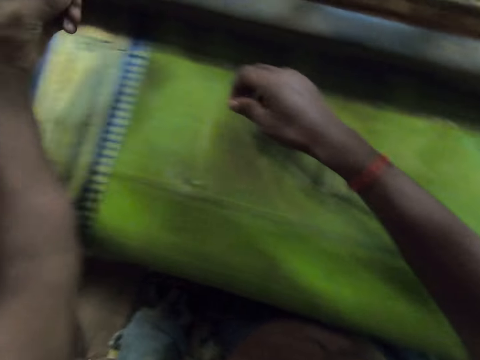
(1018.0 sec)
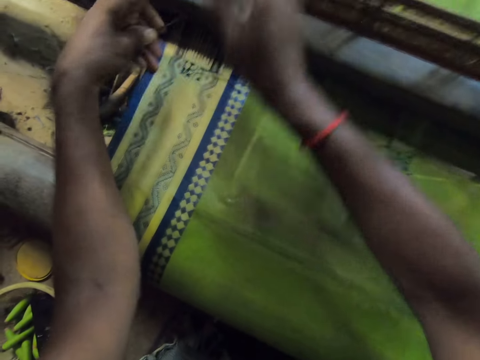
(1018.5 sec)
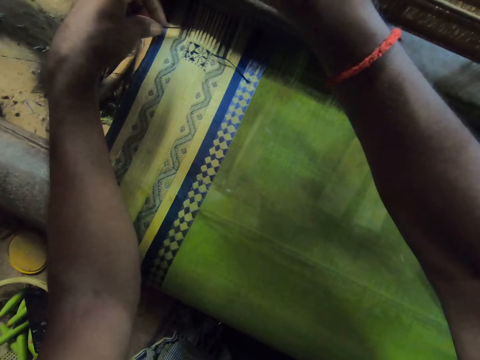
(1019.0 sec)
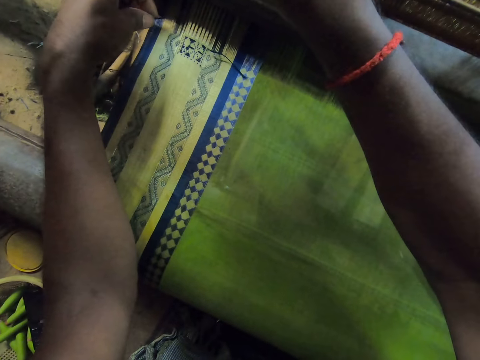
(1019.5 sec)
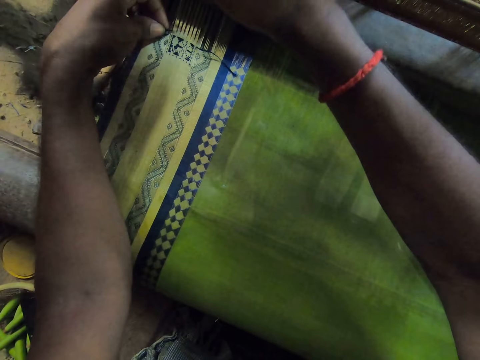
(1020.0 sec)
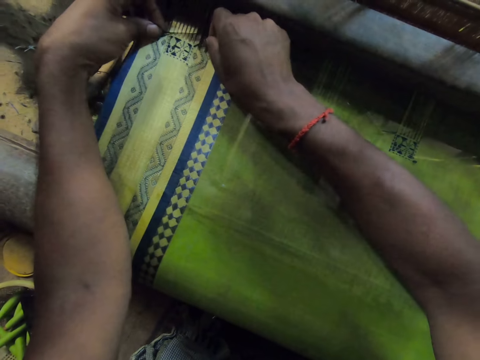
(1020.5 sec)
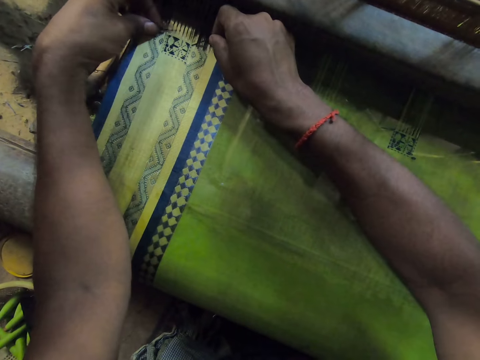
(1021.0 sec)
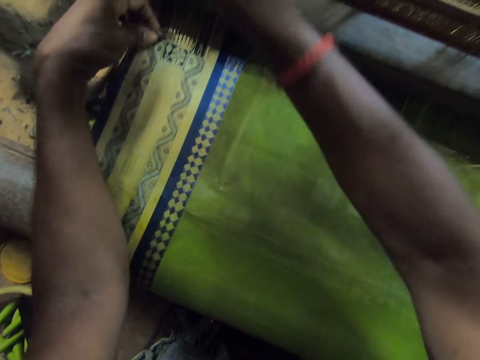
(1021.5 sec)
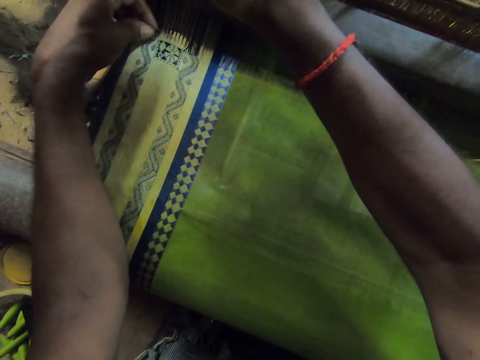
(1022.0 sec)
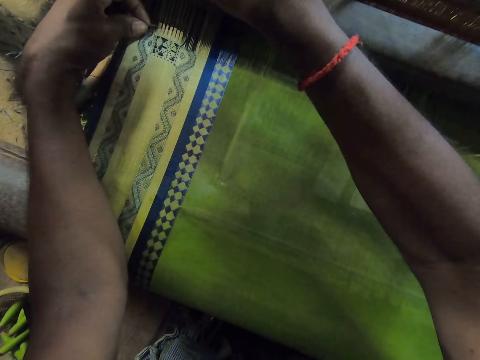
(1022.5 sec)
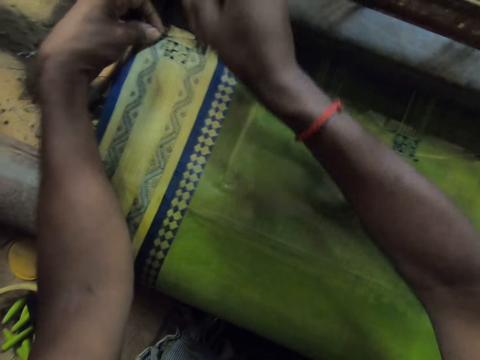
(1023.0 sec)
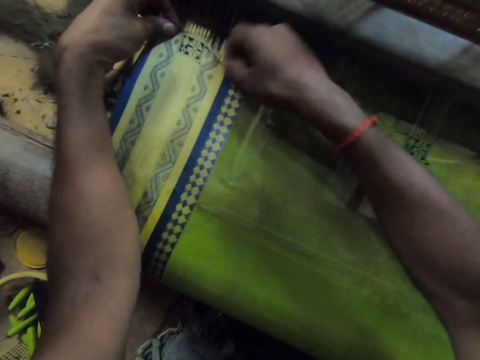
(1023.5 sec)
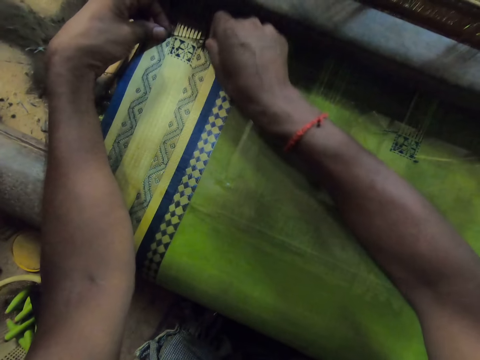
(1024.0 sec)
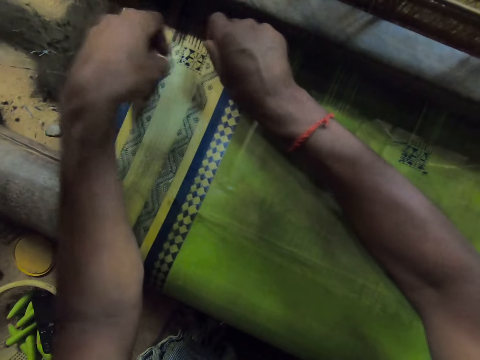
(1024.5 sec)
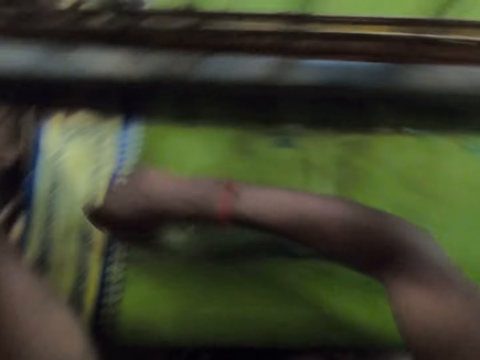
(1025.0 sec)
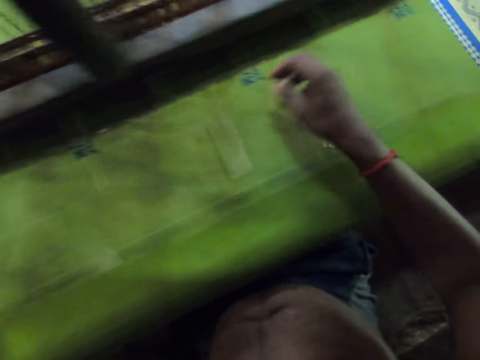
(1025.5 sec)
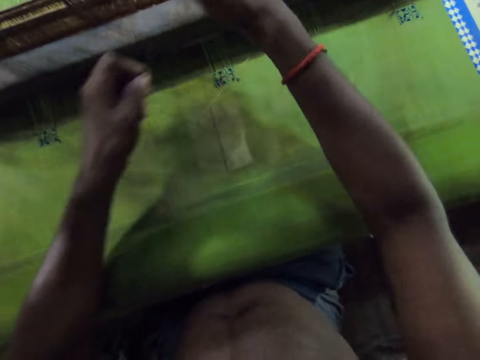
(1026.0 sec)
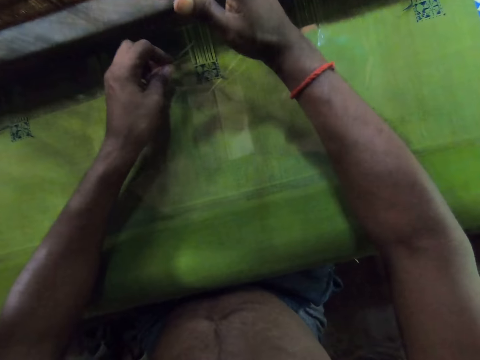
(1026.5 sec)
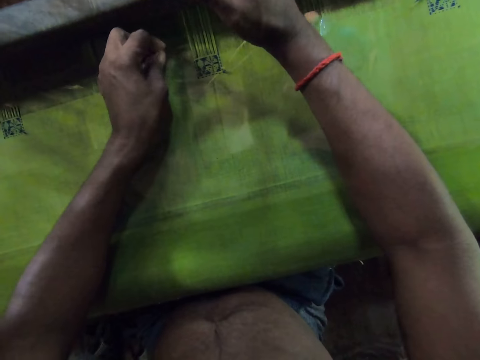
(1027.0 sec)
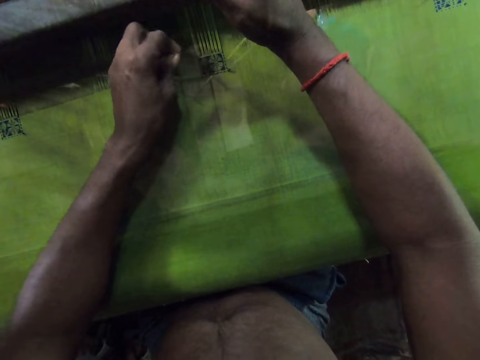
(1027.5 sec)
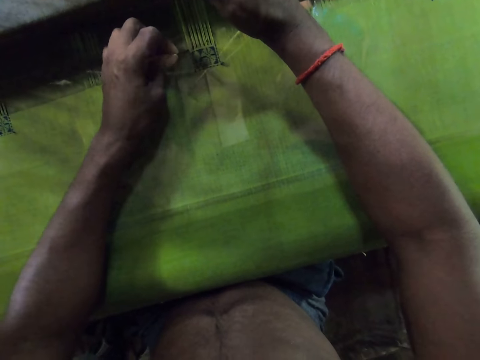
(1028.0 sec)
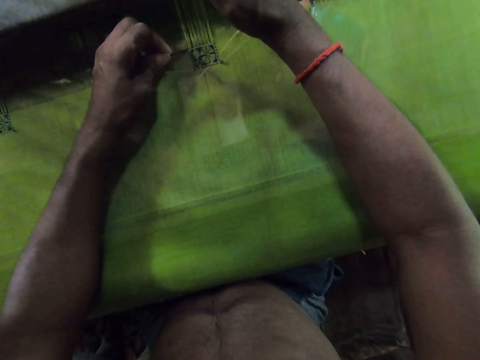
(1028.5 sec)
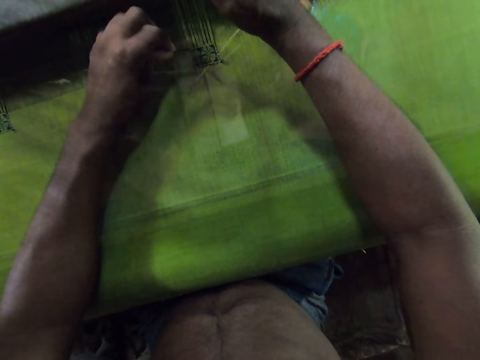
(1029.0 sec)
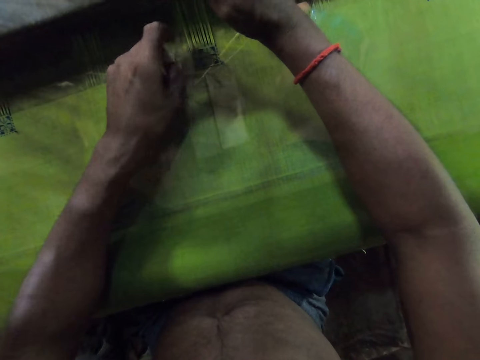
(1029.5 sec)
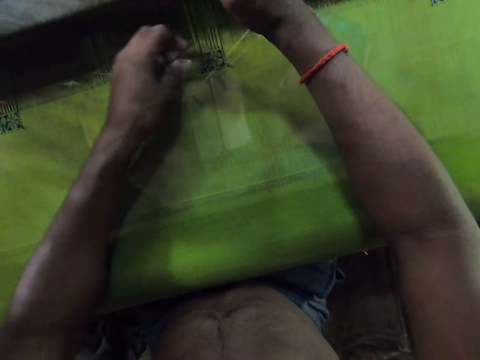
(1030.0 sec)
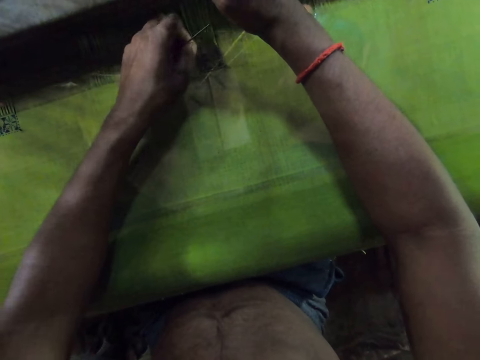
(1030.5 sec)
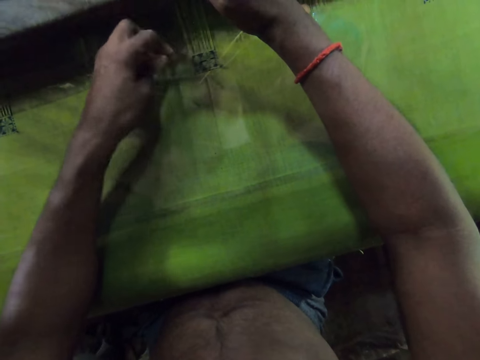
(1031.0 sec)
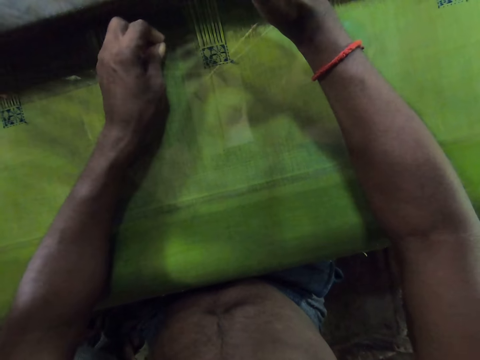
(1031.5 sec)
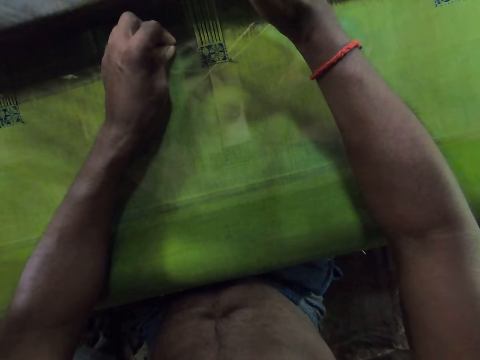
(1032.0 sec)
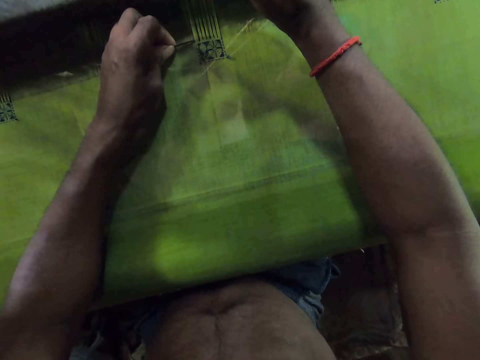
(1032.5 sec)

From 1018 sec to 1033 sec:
The camera wearer sews a cloth with a needle. He inserts the needle in the warp with his left hand. He holds the thread on the warp with his right hand. He pulls the thread through the warp with the needle in his left hand. He sews the cloth with the needle. He inserts the needle in the warp with his left hand. He pulls the thread through the warp with the needle in his left hand. A person talks to the camera wearer.

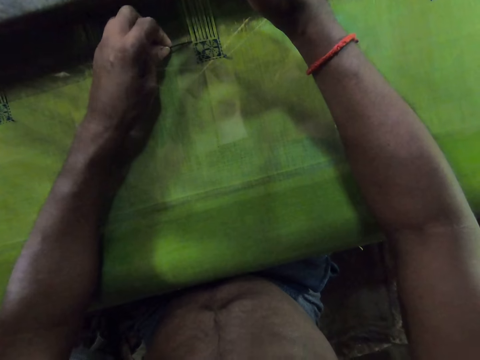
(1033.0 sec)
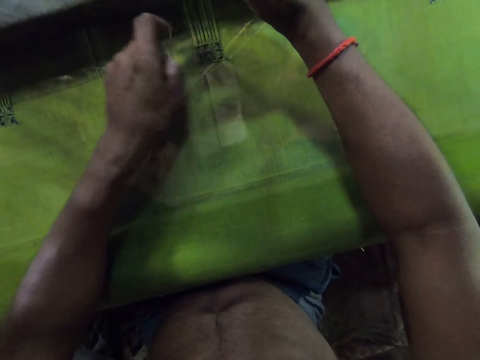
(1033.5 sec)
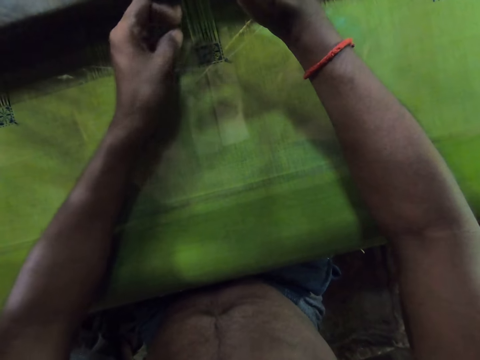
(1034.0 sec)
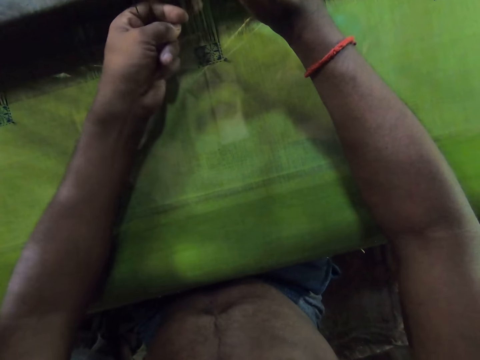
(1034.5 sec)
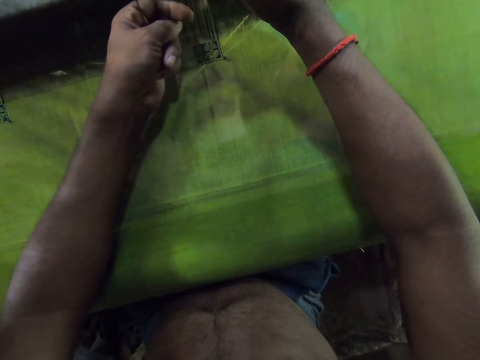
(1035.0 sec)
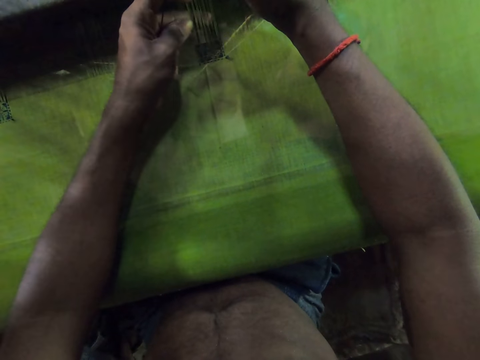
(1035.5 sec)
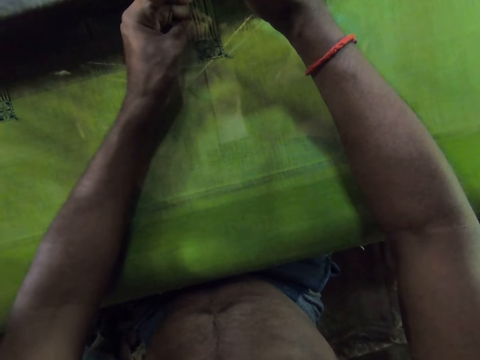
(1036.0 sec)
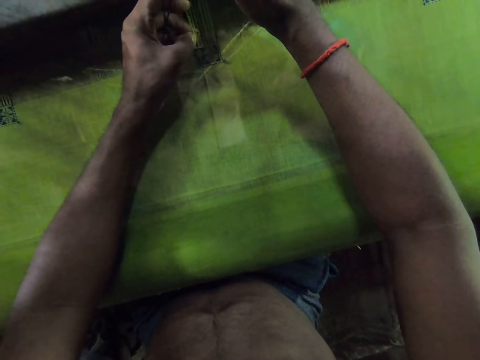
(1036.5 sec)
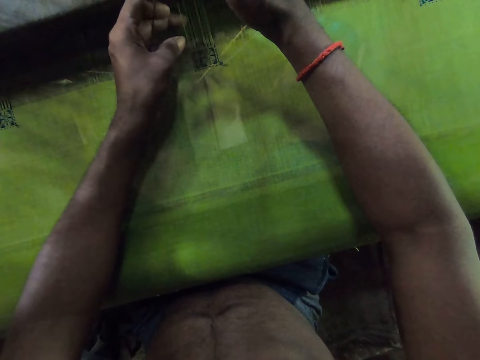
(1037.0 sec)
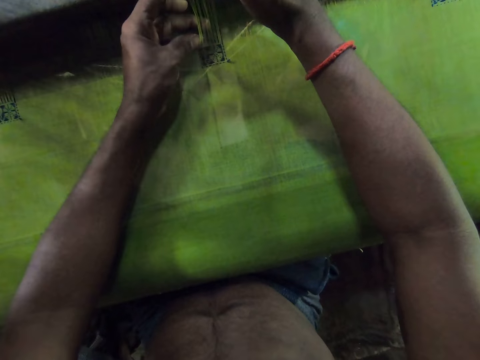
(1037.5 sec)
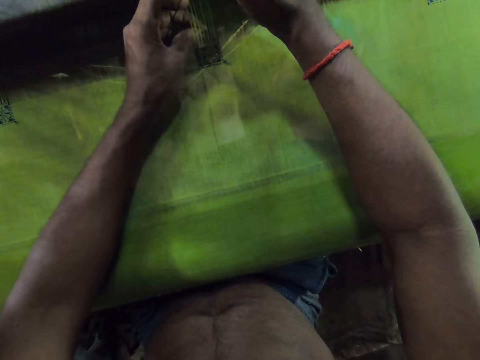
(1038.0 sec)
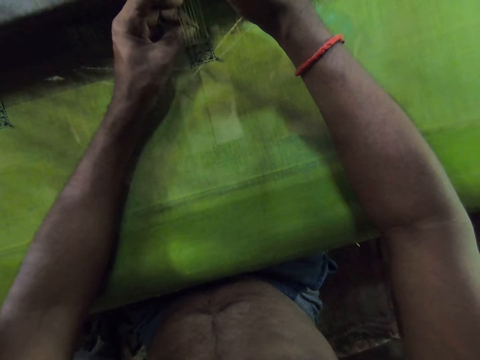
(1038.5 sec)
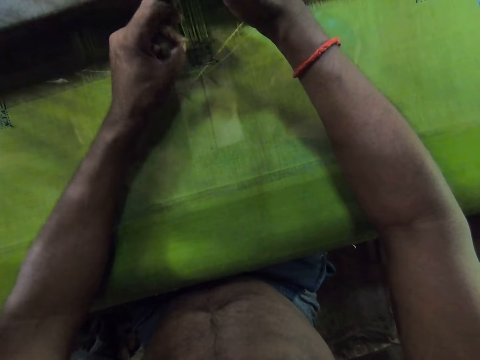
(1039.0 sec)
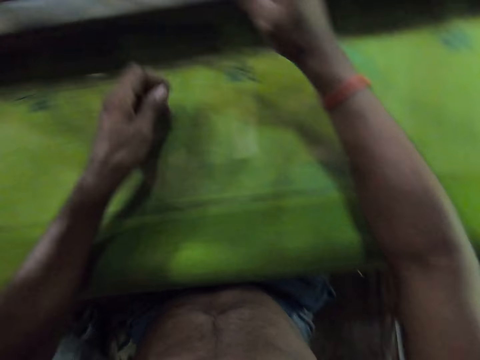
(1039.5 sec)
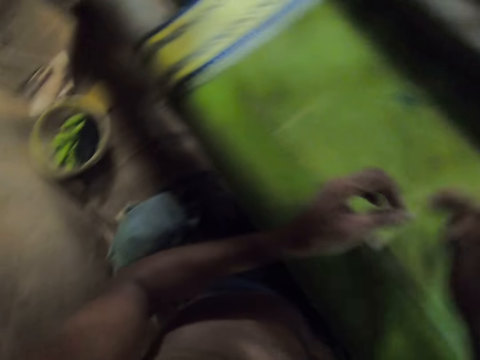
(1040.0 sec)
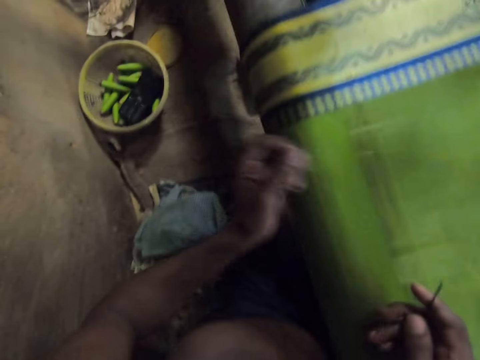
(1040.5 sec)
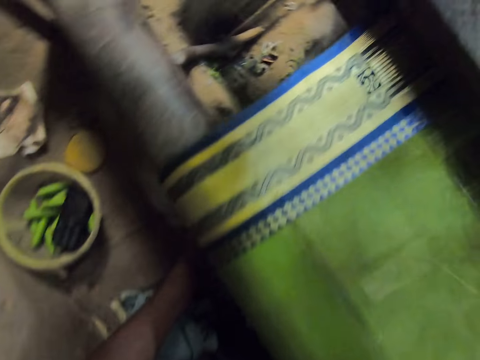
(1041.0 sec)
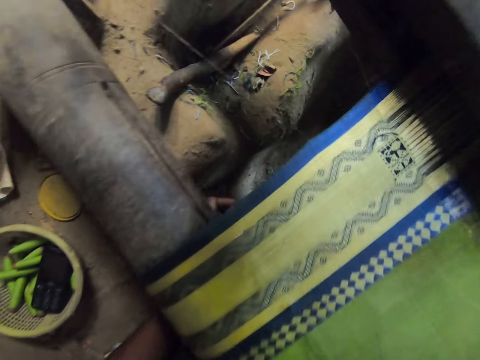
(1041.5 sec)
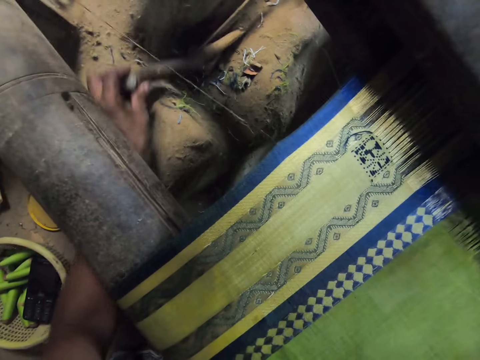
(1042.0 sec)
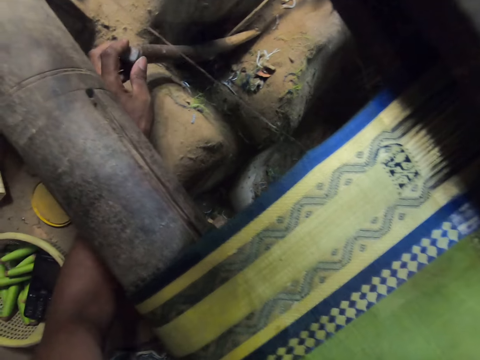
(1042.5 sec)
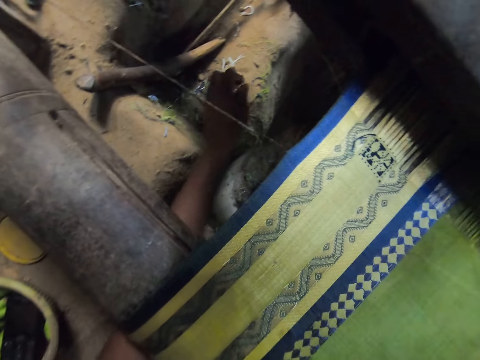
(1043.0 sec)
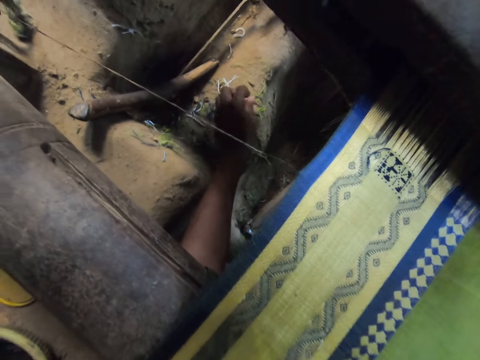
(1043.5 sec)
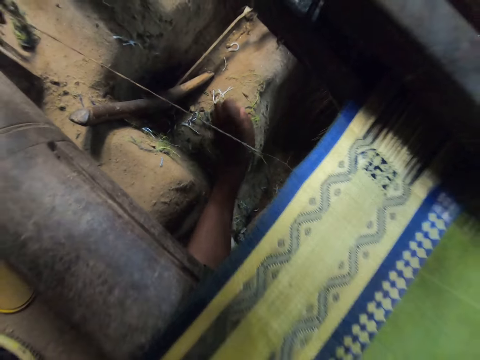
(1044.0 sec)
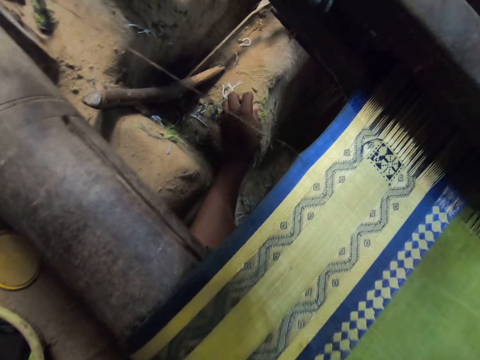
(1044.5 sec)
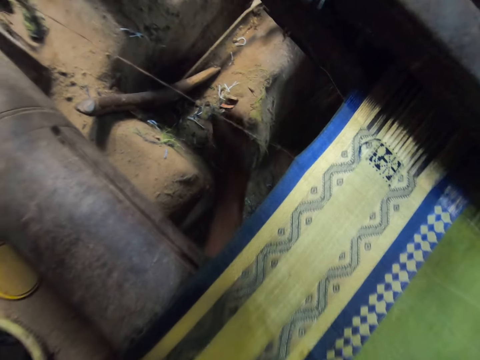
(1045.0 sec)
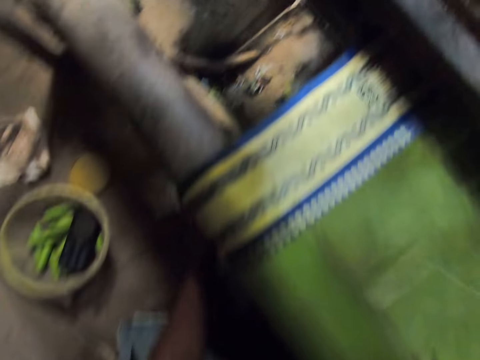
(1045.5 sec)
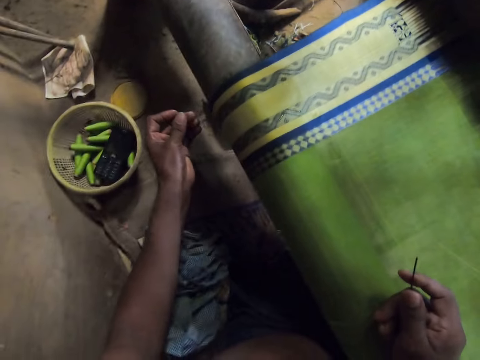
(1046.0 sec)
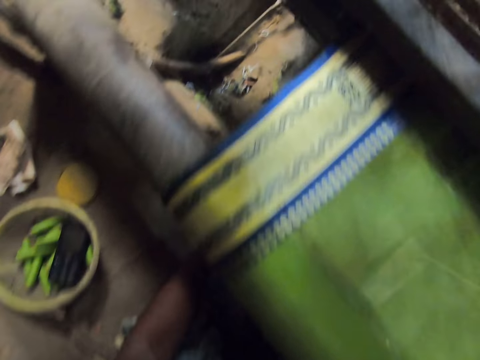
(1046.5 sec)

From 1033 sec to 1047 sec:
The camera wearer pulls the thread through the warp with his left hand. He passes the needle from his left hand to his right hand. He touches a stick on the floor with his left hand. He picks up a thread from the floor with his left hand. He talks to a person.
